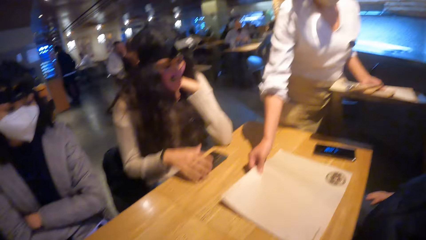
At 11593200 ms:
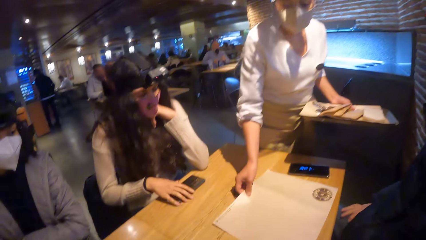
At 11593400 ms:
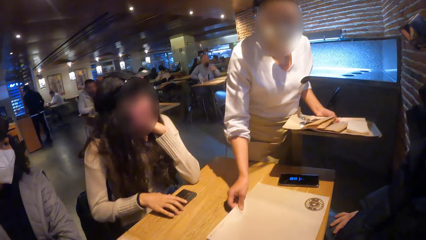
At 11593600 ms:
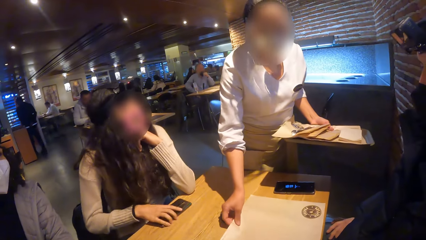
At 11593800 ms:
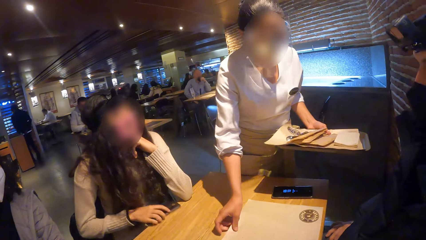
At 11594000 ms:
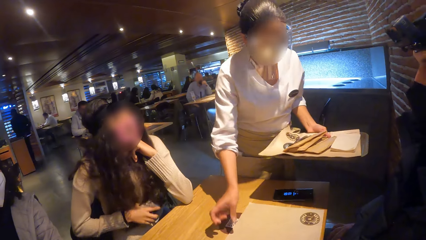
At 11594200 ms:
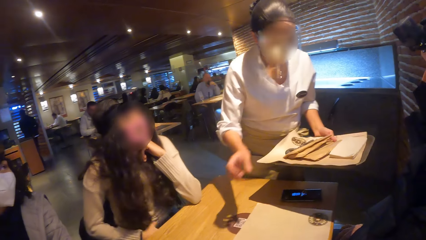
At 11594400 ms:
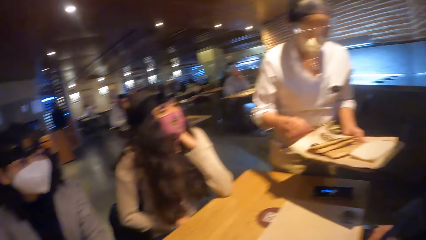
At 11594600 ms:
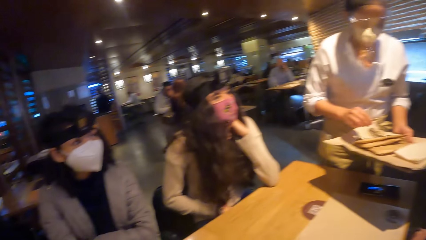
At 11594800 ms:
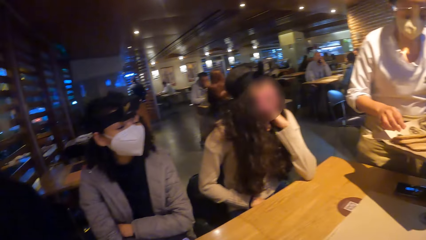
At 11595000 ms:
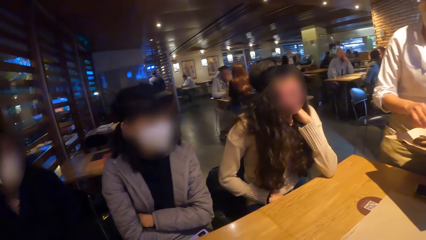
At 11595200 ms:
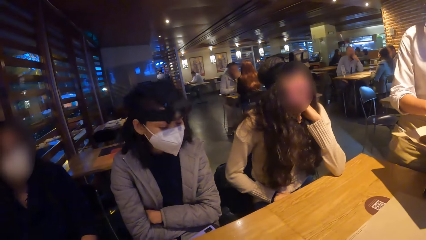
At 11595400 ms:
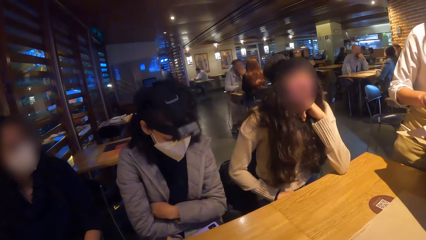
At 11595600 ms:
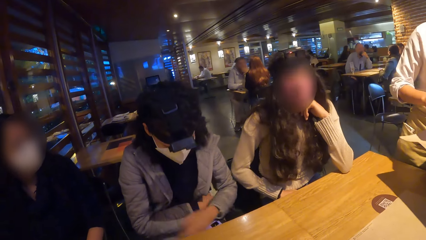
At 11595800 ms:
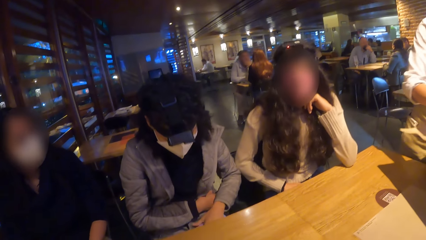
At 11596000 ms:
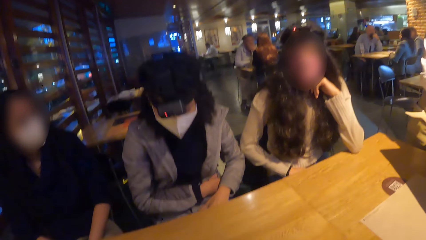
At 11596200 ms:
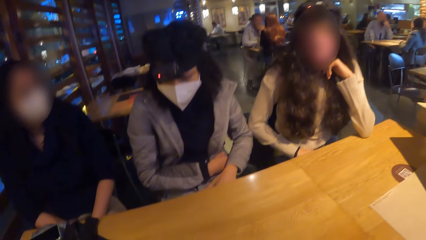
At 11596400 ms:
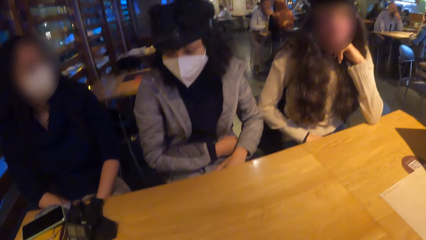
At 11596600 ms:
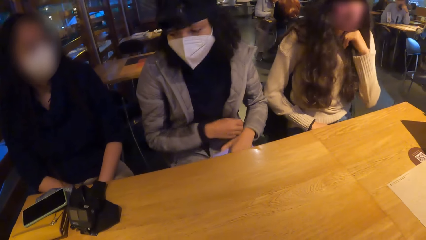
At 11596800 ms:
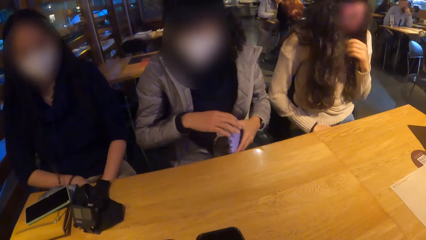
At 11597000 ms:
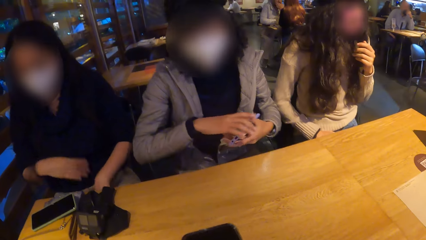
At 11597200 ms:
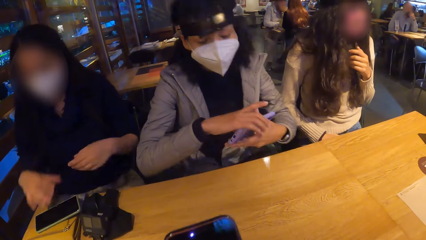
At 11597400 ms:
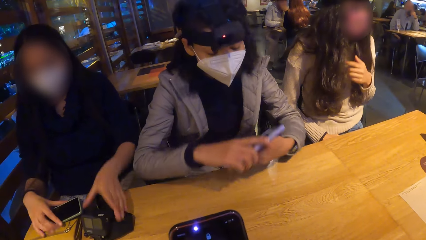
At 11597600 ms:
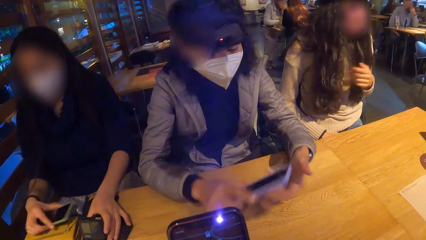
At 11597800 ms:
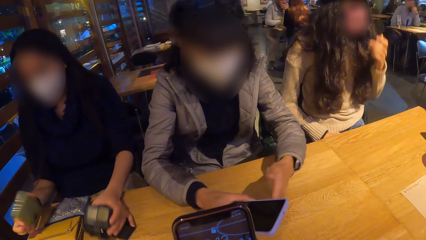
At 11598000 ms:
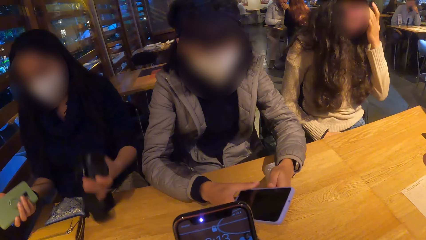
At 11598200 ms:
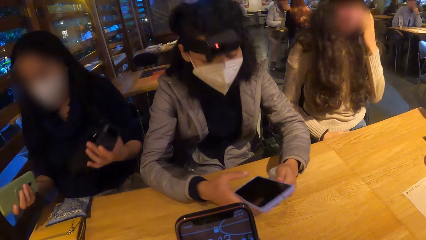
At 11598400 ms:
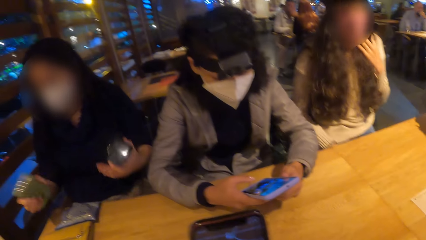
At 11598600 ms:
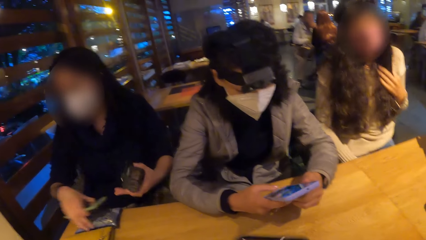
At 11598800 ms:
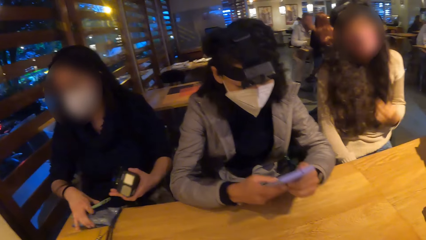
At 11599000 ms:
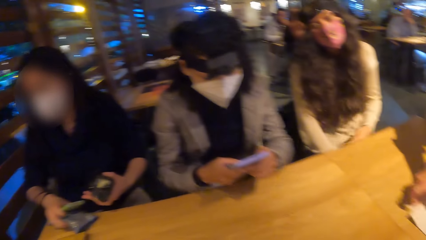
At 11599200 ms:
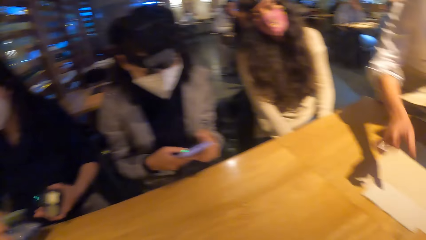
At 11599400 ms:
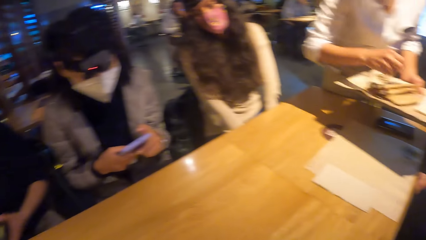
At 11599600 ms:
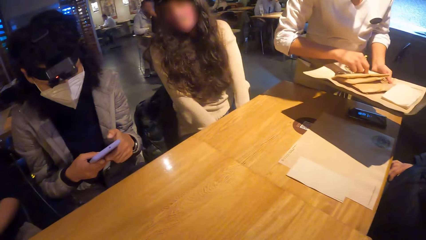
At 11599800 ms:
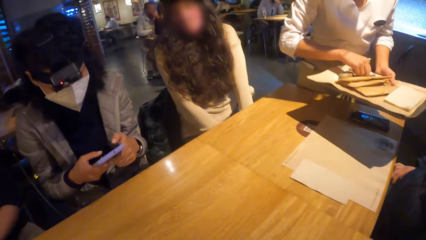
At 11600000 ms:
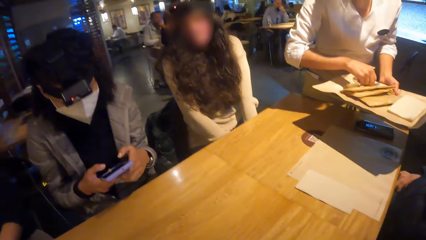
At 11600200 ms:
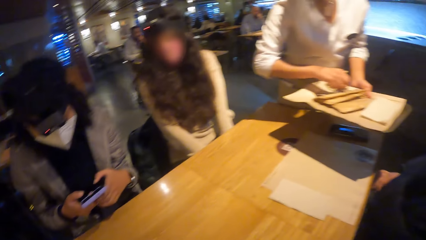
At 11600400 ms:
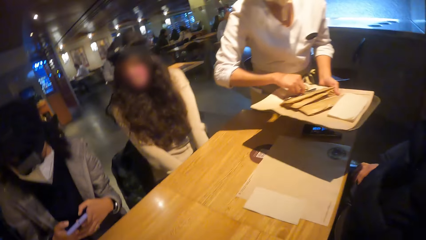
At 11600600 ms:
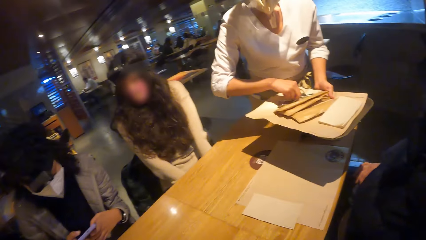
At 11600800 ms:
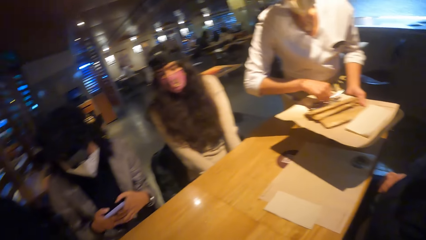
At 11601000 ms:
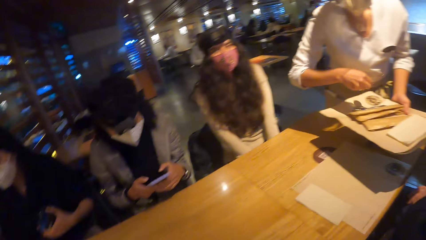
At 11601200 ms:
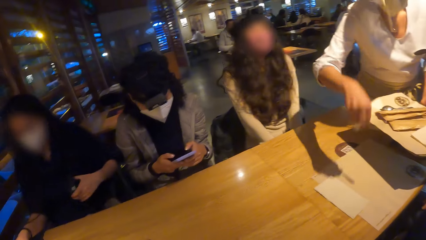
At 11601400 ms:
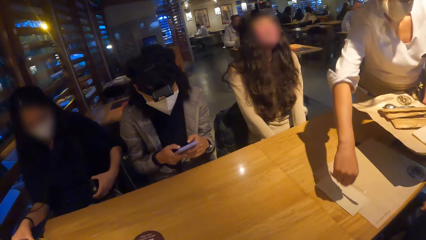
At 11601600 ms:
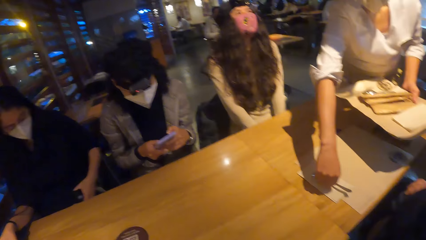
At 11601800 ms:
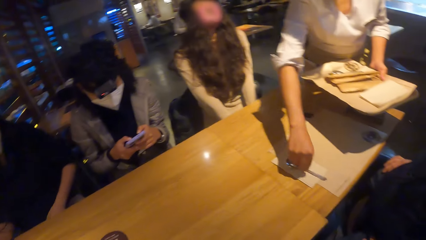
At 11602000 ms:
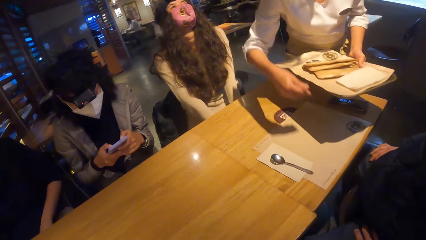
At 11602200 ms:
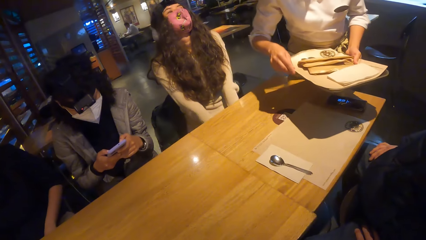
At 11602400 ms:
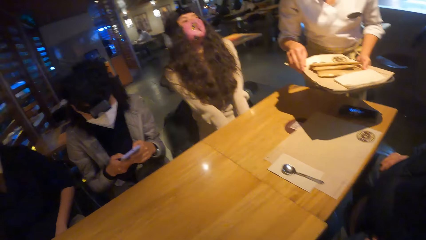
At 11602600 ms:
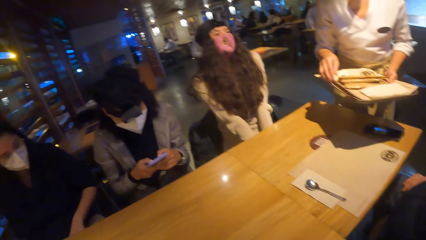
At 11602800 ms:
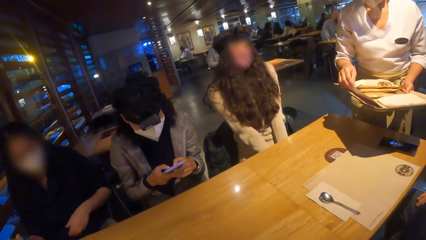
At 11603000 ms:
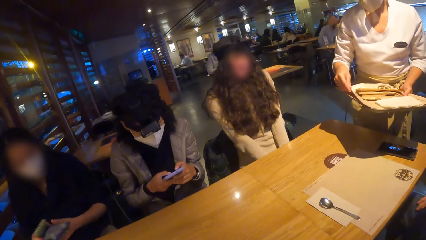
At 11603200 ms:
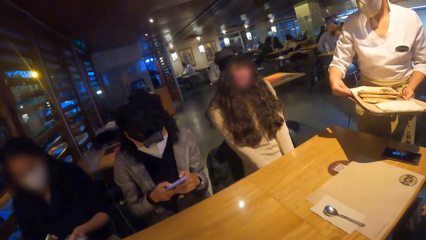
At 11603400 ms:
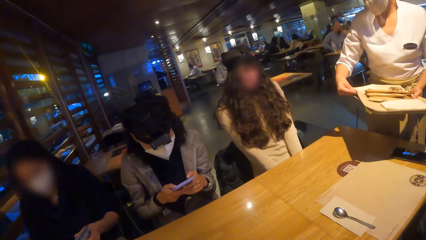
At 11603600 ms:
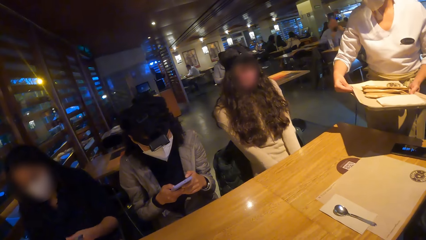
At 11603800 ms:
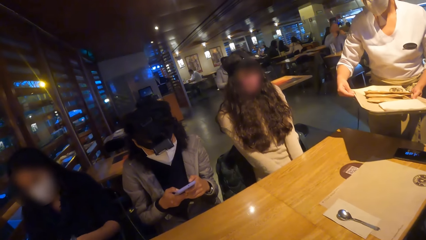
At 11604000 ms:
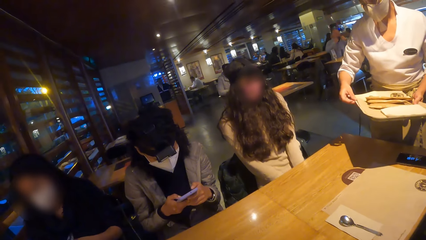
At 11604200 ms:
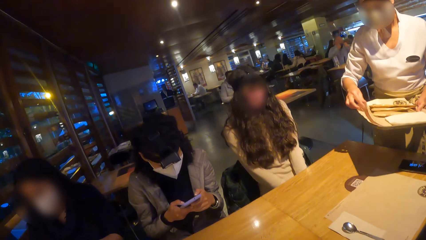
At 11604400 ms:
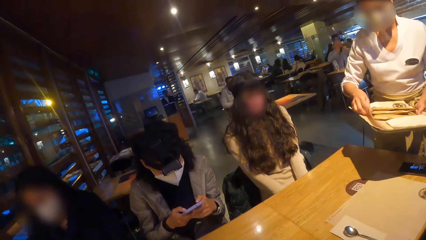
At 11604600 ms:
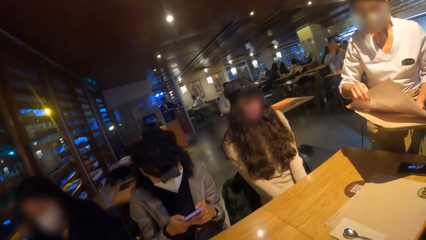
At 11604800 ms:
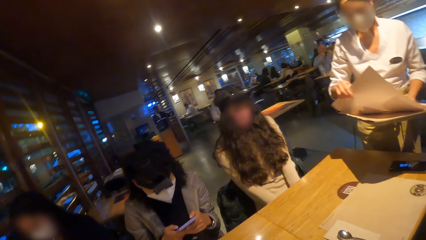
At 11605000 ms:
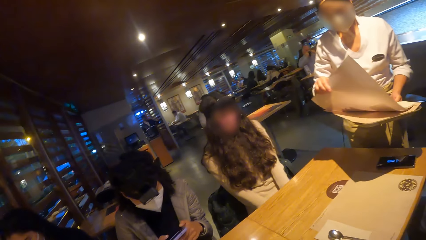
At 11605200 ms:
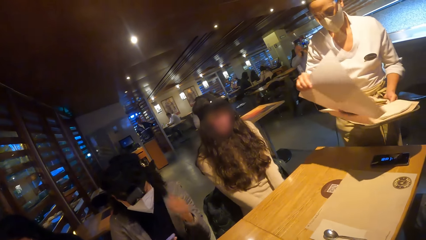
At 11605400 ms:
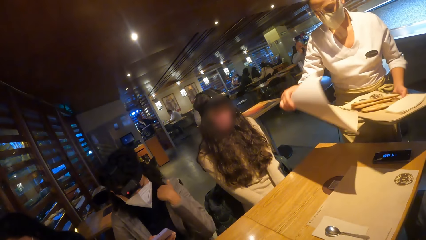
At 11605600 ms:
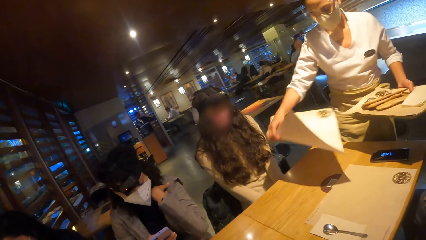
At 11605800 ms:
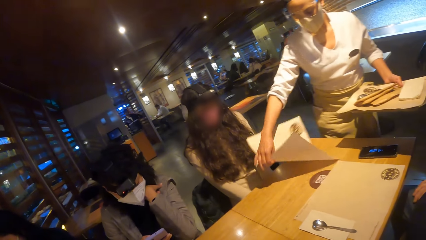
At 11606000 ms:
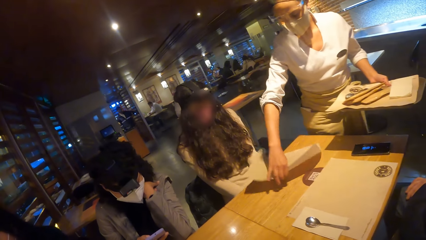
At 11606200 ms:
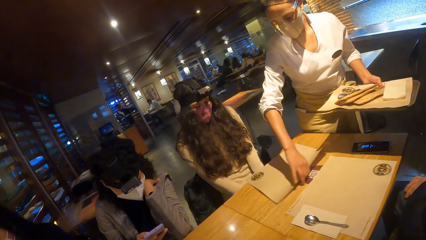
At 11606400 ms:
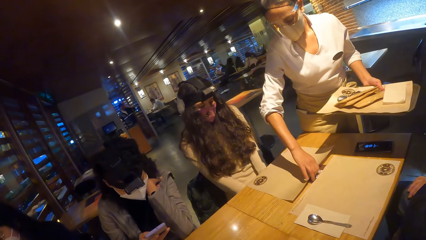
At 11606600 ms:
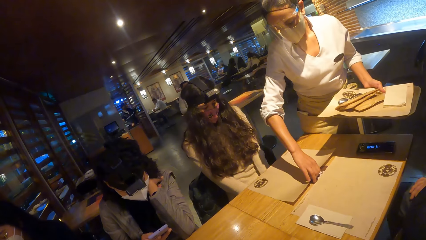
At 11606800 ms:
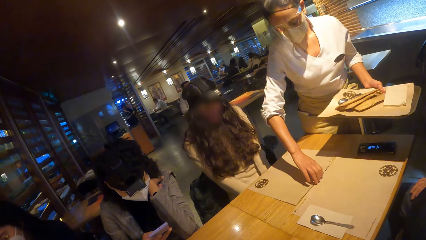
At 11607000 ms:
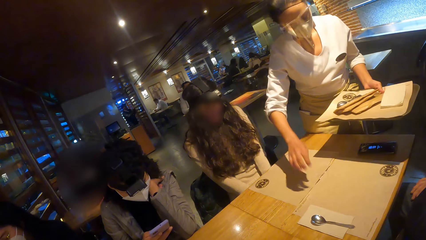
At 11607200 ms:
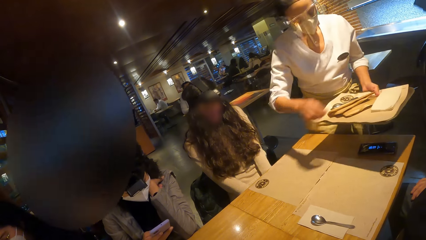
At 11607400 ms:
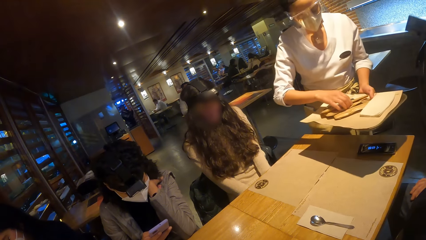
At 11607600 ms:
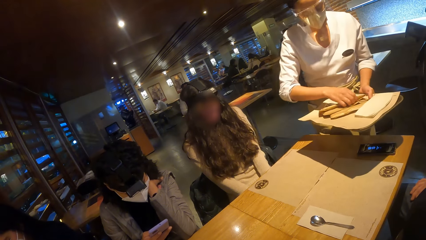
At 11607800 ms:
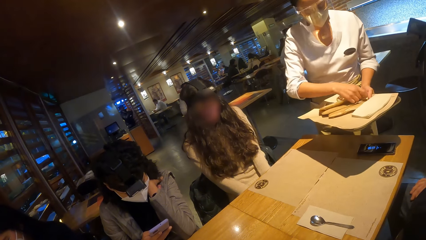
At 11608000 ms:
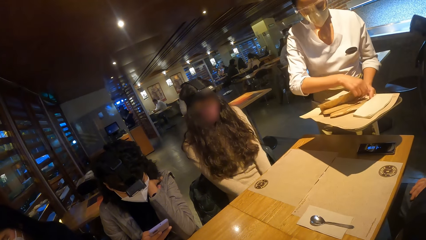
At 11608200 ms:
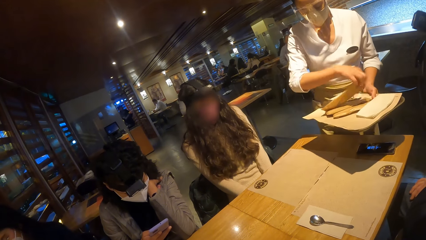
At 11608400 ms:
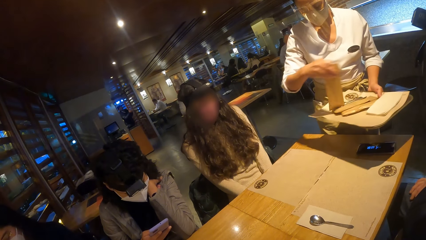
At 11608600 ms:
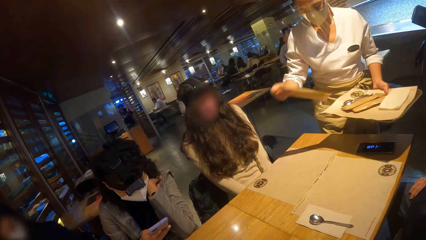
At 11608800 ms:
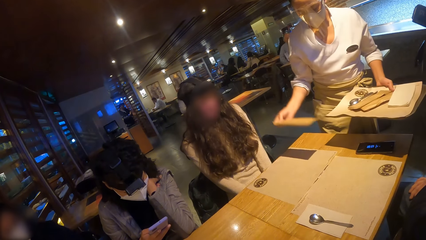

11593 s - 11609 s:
A waitress places a table mat in her right hand on the table. A woman picks up the phone on the table with her right hand. Another woman picks up the phone from her lap with her right hand. The camera wearer looks at three women. The second woman holds the phone with both hands. A third woman picks up the phone with her right hand, picks up the camera with her left hand, and picks up a purse from the table with her right hand. A woman uses her phone. The waitress places a serviette paper in her right hand on the table. The waitress picks up a spoon from a tray in her left hand and places the spoon in her right hand on the serviette paper on the table. The waitress removes a table mat with her right hand from the tray in her left hand. The camera wearer looks at the waitress. The waitress places the table mat in her right hand on the table and picks up a brown bag from the tray in her left hand with her right hand.
